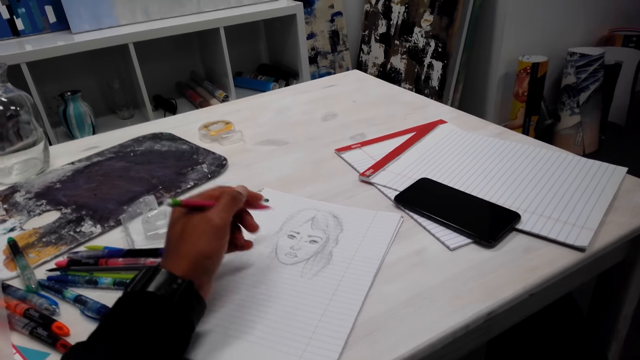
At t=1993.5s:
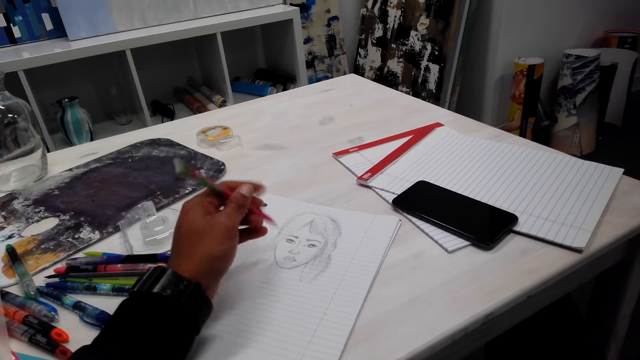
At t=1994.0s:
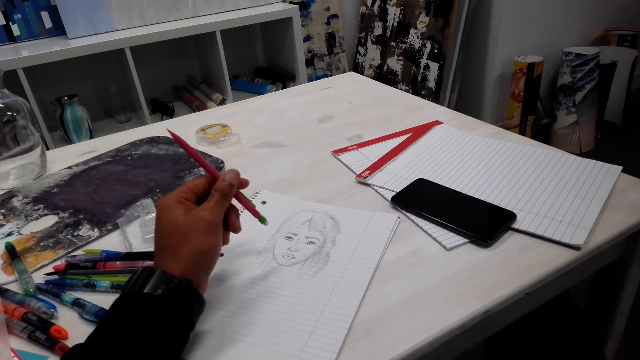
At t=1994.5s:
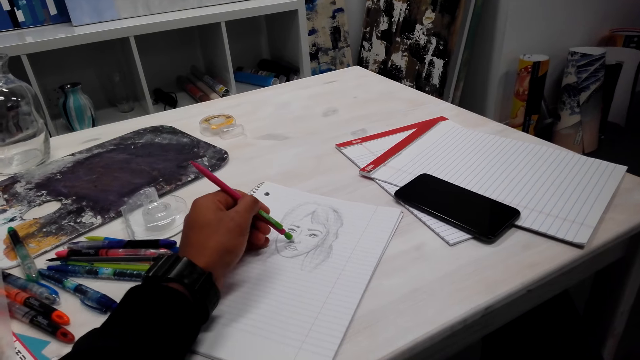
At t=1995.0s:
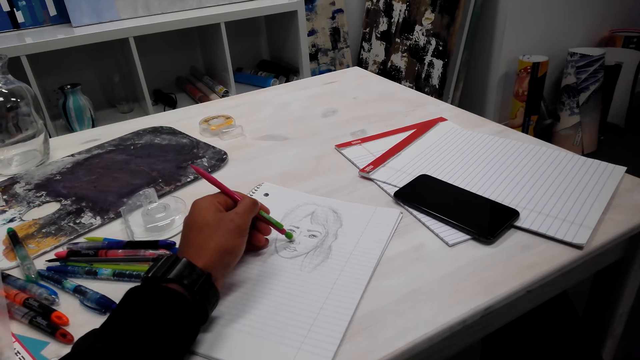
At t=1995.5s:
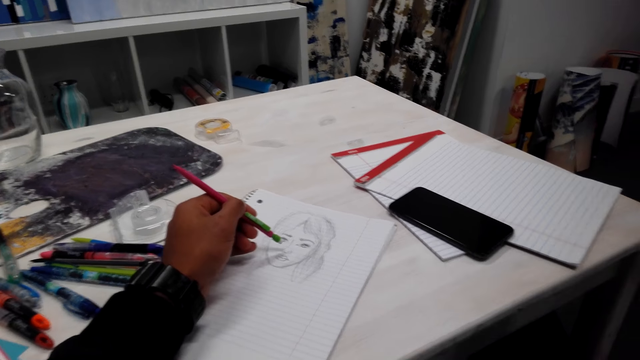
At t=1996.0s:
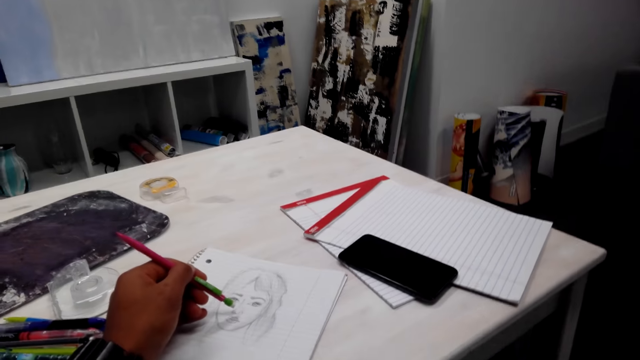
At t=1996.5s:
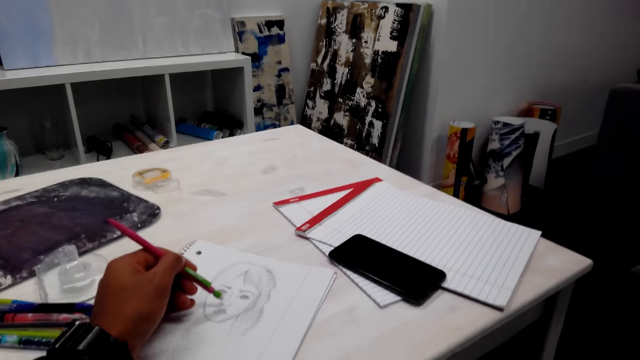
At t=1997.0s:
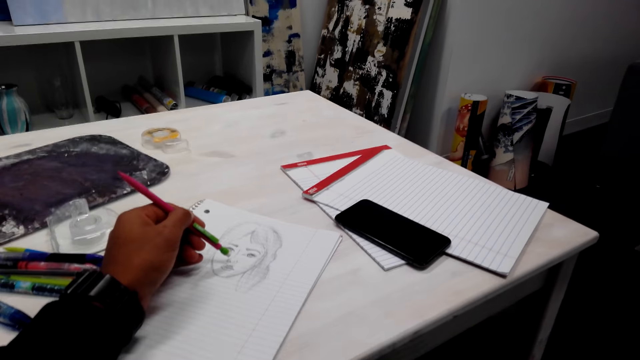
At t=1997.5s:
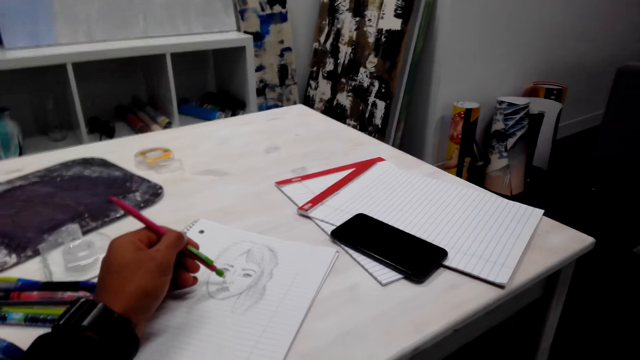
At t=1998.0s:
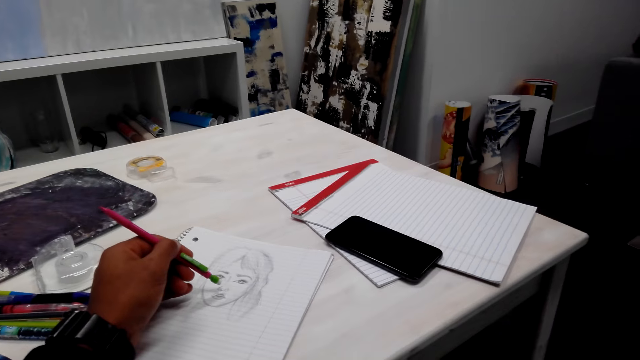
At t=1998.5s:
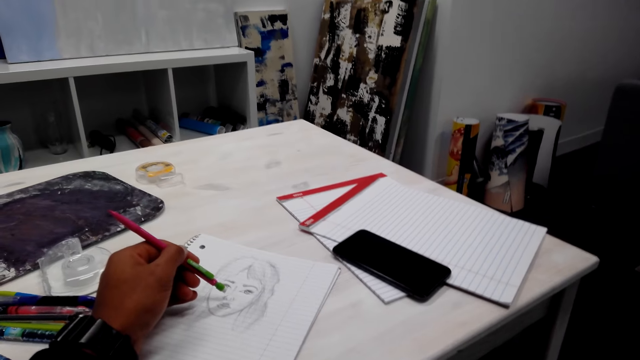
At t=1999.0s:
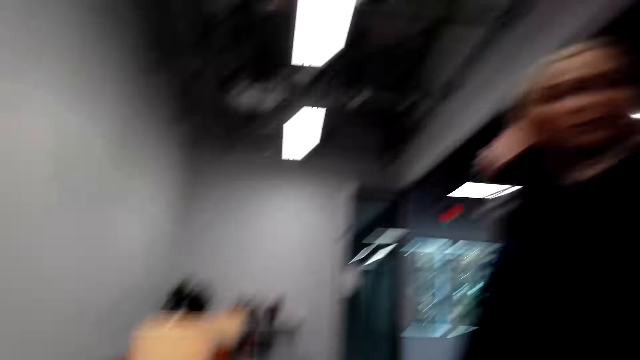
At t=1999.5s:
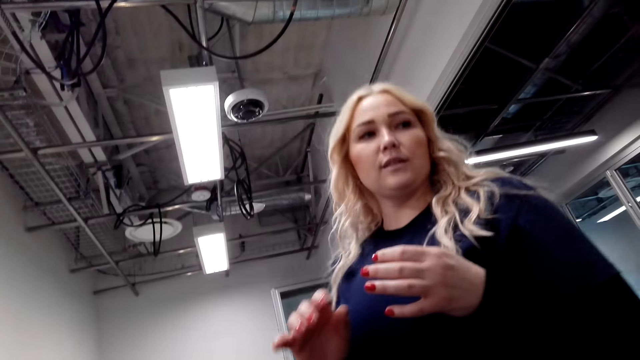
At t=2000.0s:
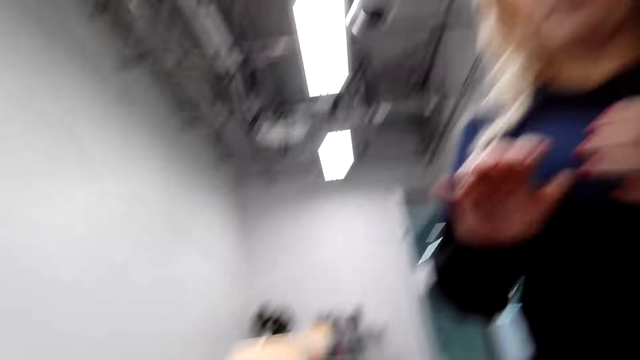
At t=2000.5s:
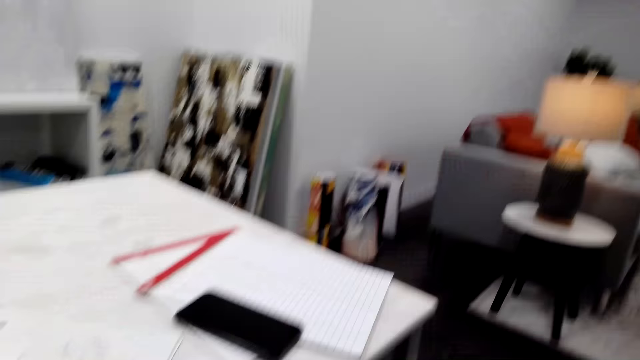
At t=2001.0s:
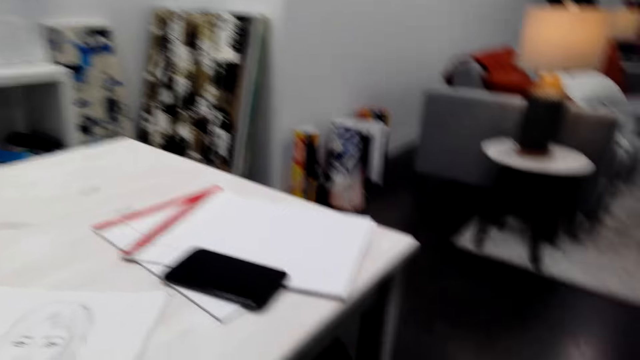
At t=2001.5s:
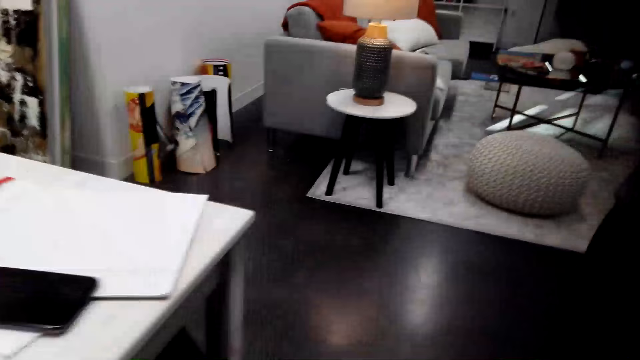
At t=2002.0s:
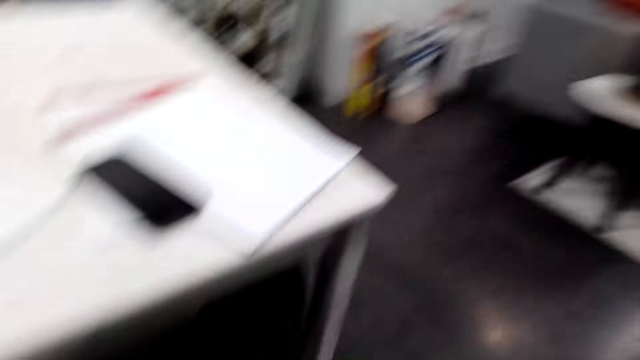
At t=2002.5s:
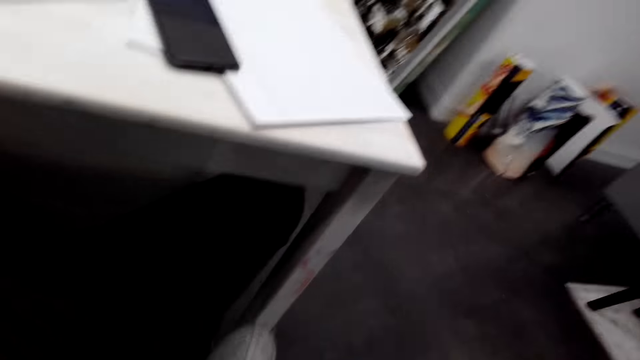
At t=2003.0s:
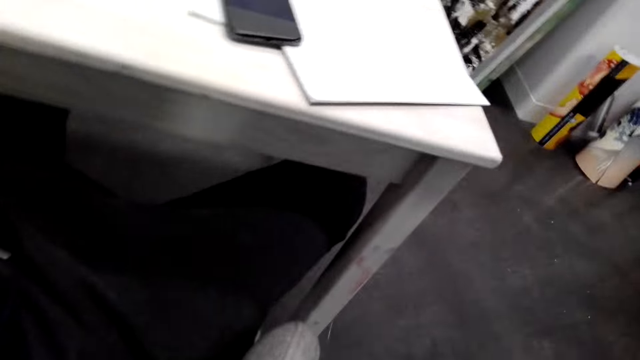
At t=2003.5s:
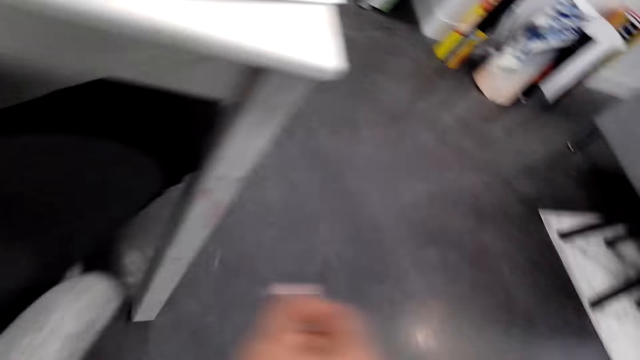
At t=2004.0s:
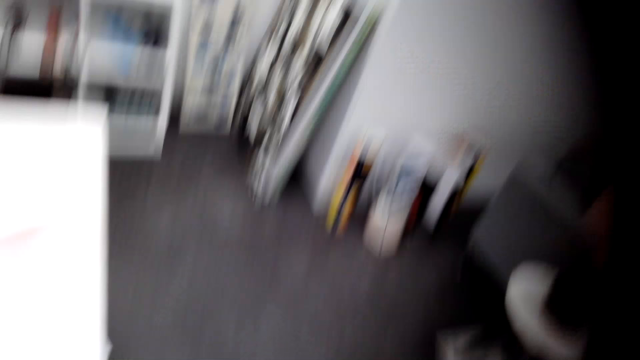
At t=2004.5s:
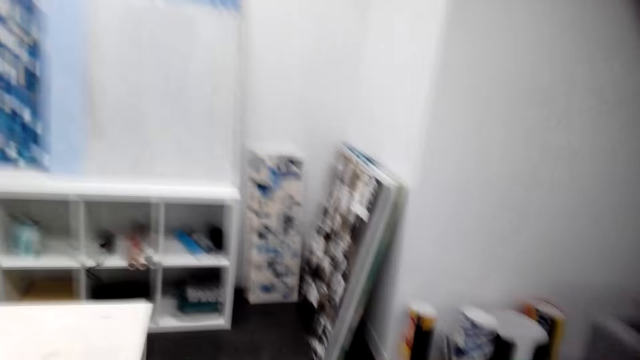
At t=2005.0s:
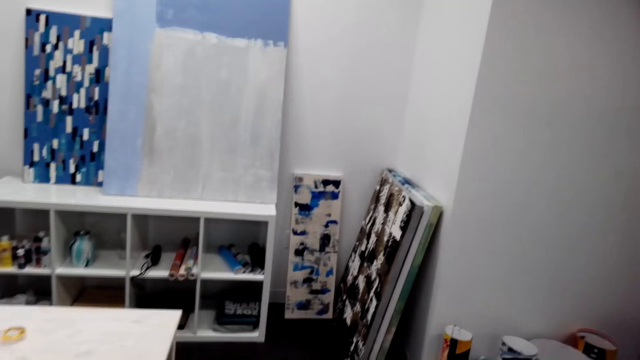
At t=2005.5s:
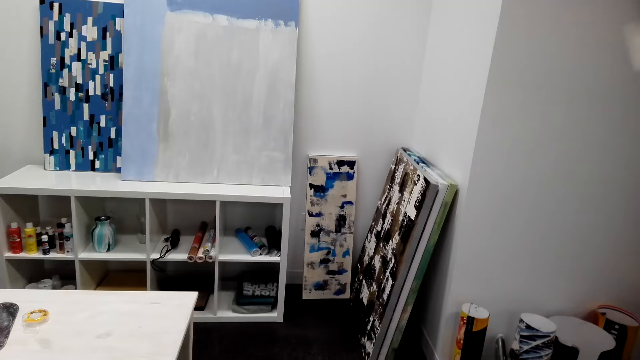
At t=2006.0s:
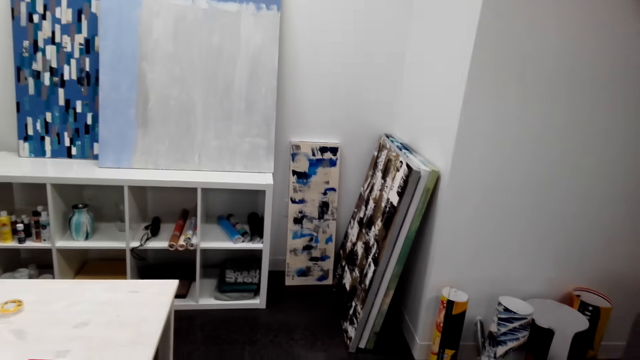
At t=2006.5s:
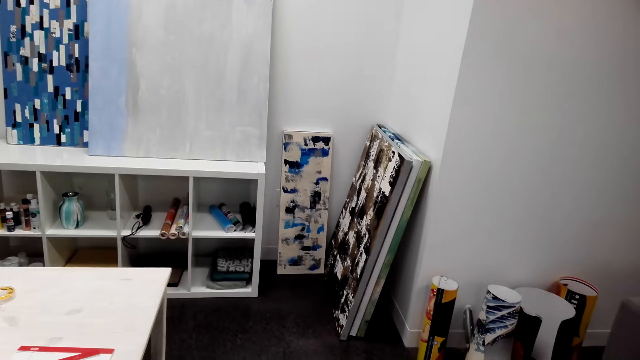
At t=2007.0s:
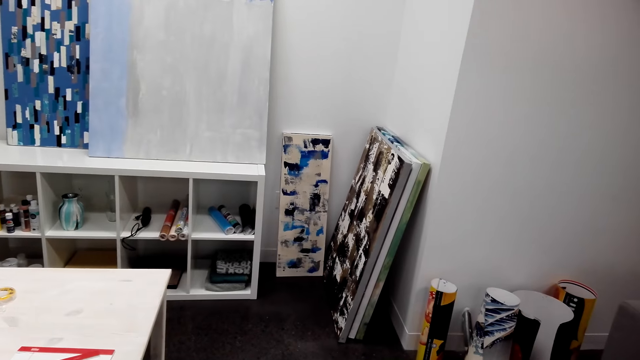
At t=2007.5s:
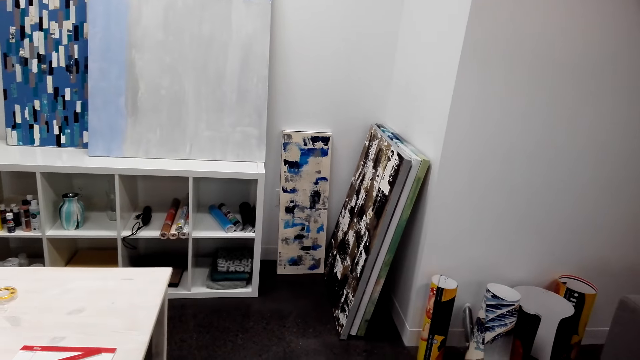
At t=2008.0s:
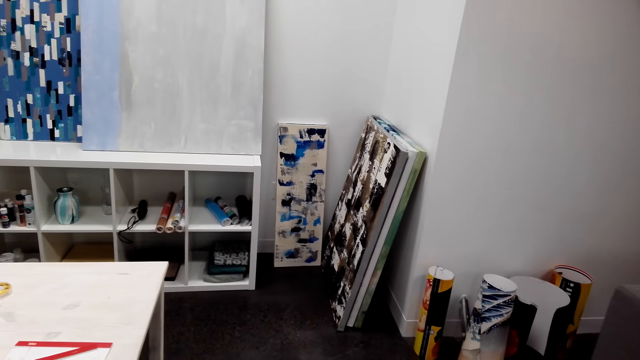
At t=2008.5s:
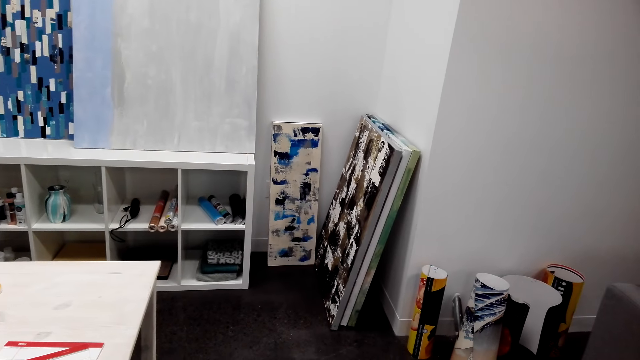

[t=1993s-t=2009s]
The camera wearer flips the pencil. They erase the drawing. They hold the pencil. They converse with a woman. The camera wearer looks around the room. They move their hand. They look around the room.
